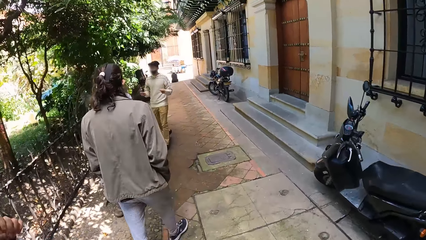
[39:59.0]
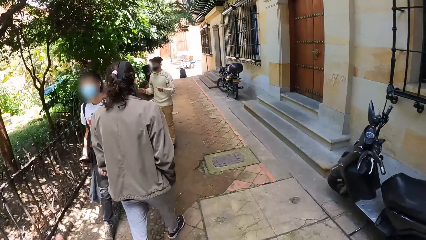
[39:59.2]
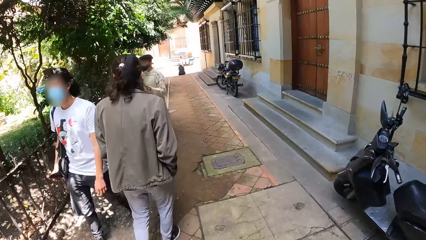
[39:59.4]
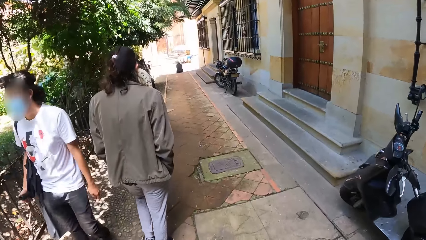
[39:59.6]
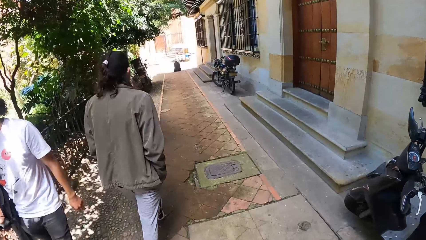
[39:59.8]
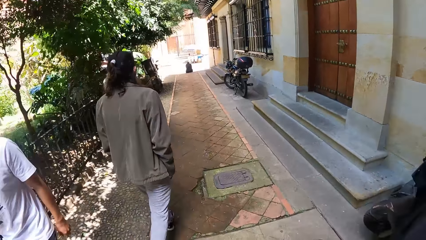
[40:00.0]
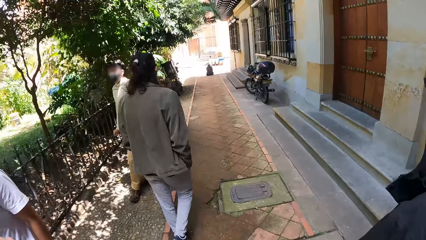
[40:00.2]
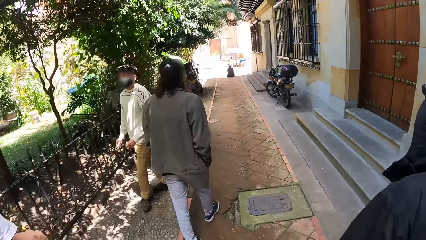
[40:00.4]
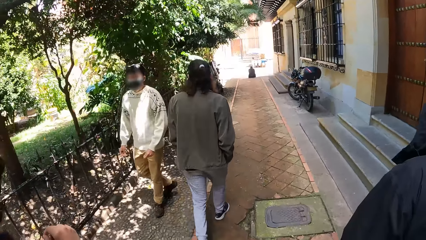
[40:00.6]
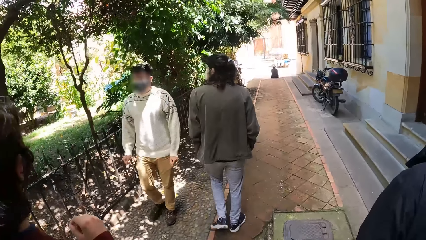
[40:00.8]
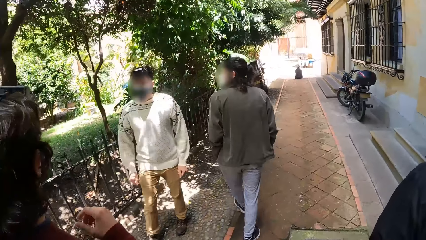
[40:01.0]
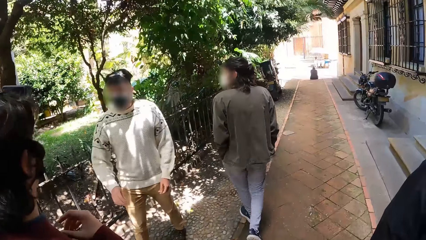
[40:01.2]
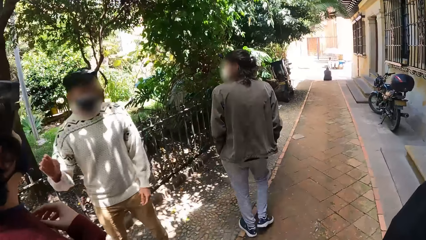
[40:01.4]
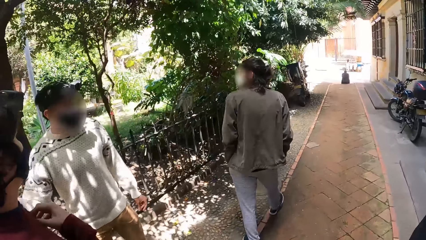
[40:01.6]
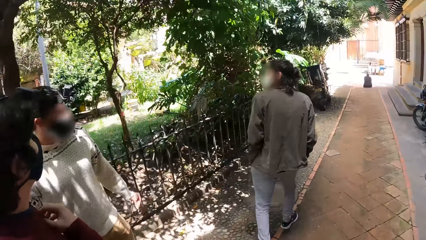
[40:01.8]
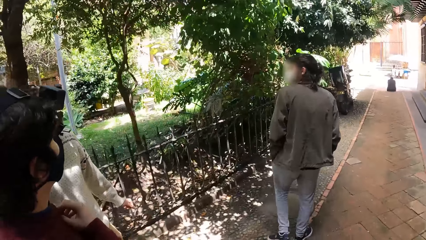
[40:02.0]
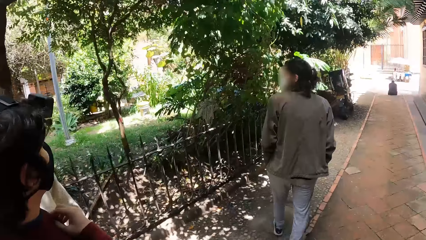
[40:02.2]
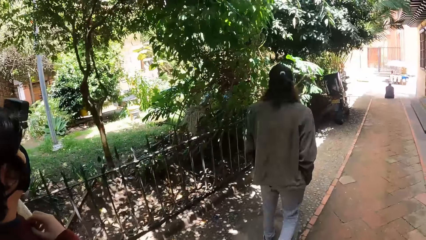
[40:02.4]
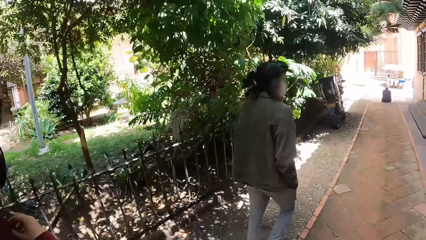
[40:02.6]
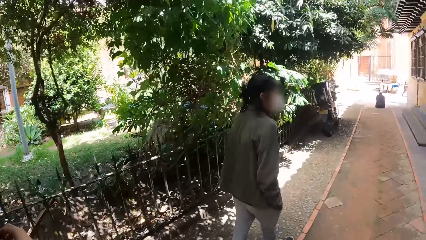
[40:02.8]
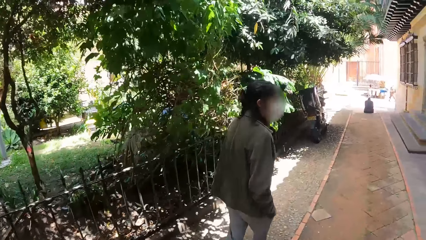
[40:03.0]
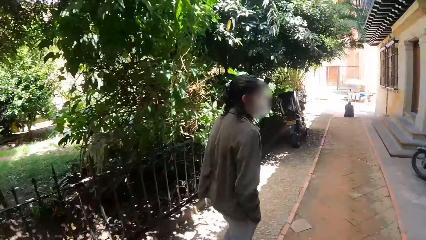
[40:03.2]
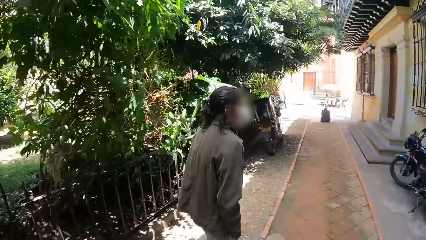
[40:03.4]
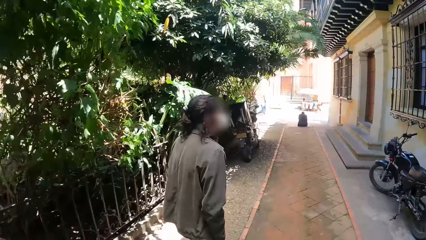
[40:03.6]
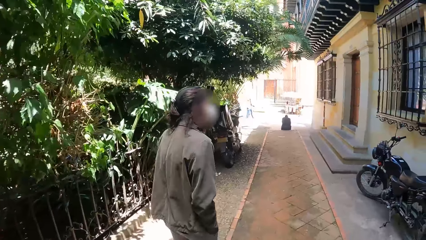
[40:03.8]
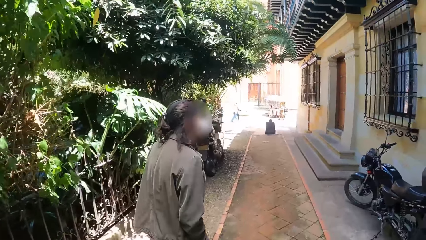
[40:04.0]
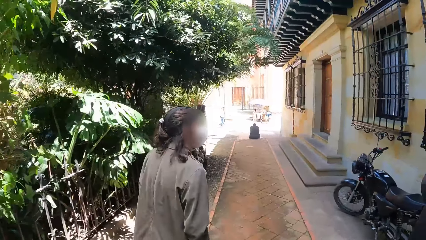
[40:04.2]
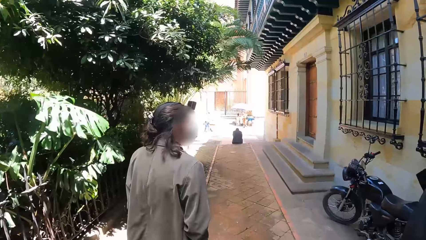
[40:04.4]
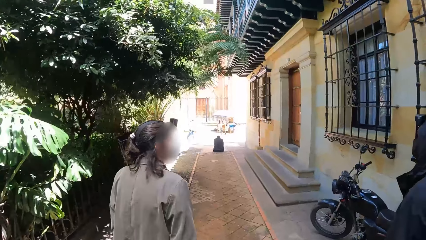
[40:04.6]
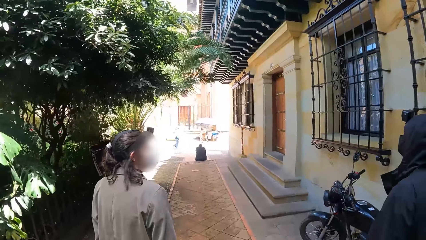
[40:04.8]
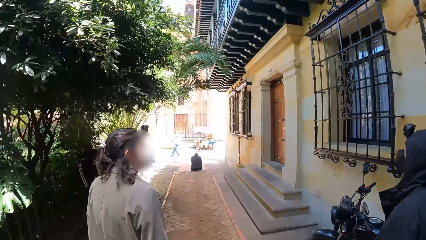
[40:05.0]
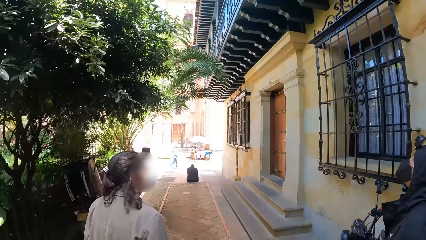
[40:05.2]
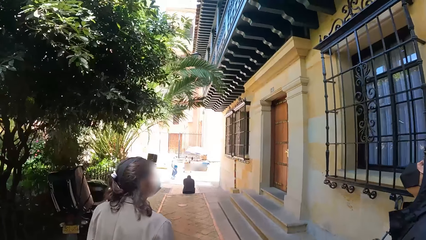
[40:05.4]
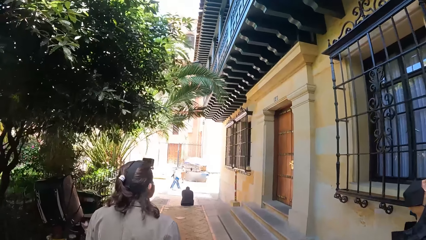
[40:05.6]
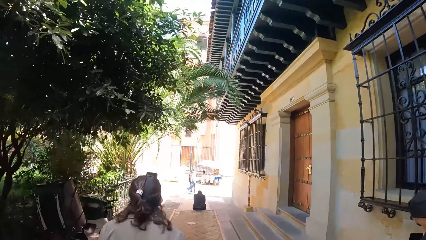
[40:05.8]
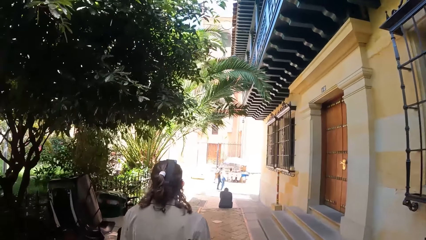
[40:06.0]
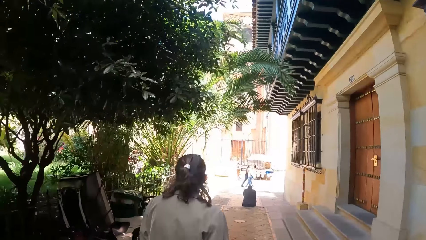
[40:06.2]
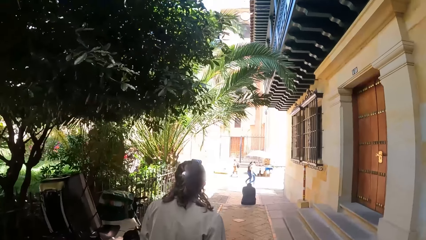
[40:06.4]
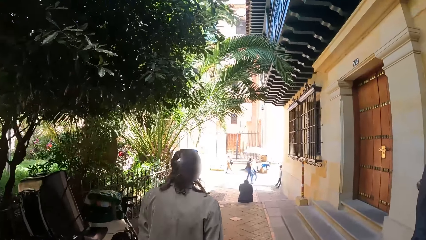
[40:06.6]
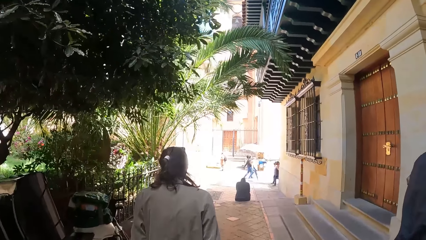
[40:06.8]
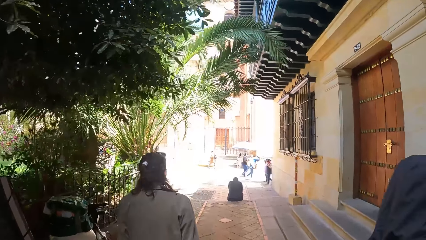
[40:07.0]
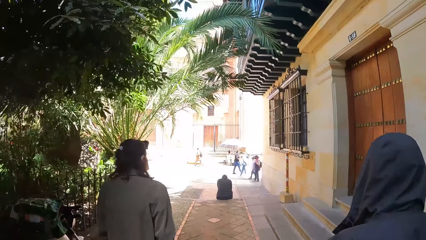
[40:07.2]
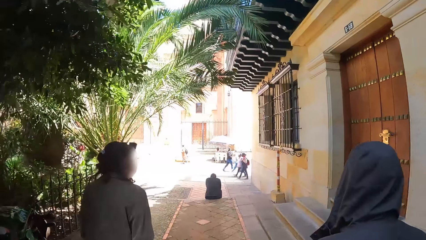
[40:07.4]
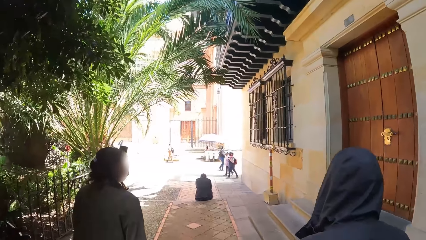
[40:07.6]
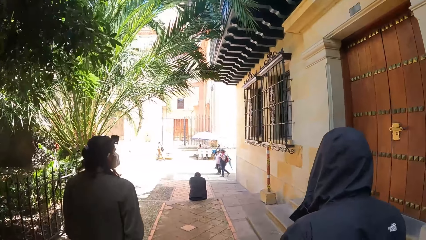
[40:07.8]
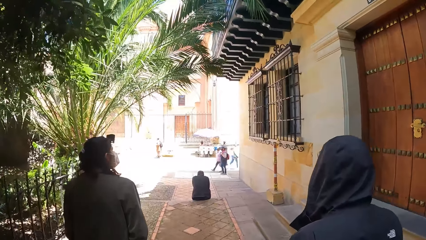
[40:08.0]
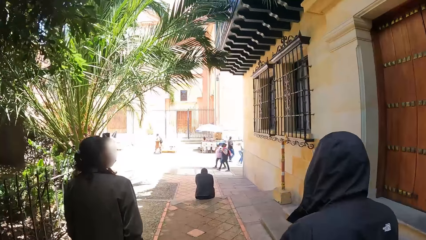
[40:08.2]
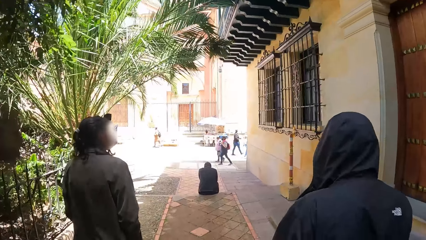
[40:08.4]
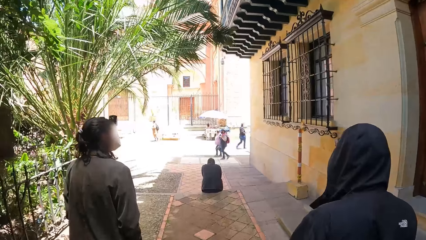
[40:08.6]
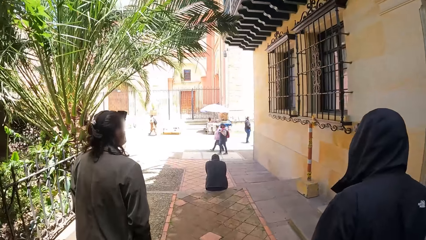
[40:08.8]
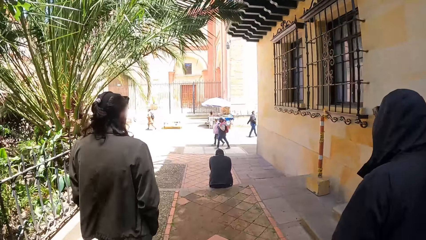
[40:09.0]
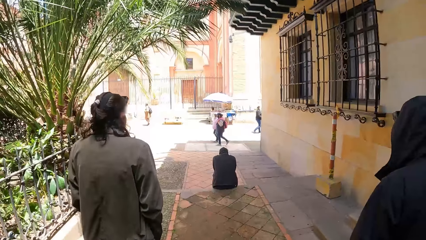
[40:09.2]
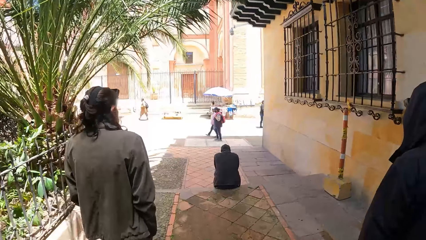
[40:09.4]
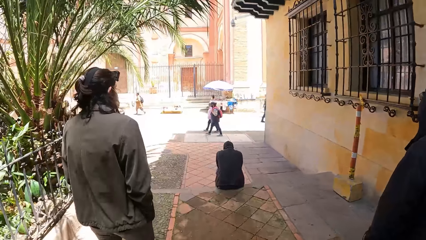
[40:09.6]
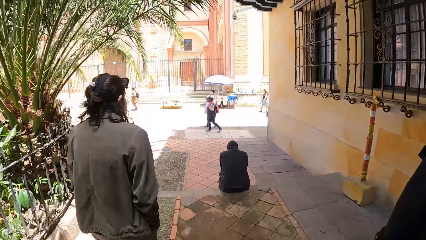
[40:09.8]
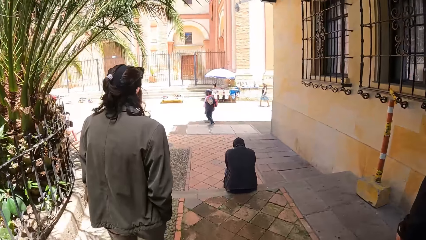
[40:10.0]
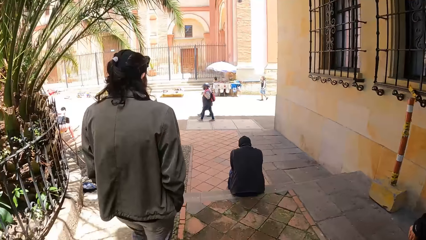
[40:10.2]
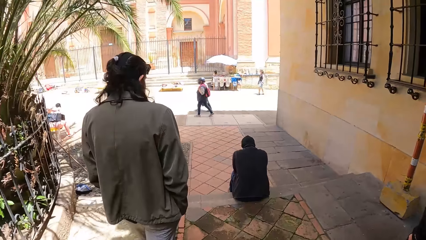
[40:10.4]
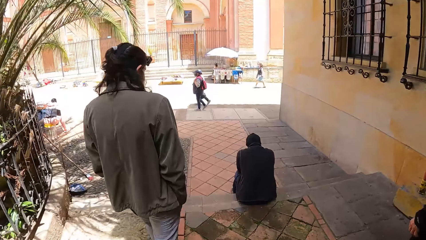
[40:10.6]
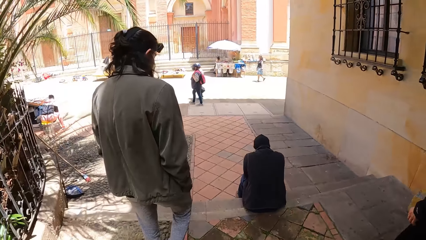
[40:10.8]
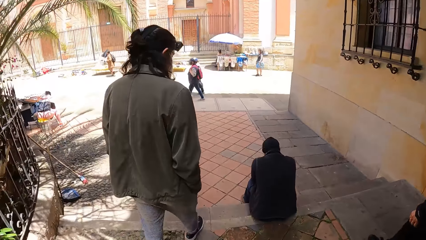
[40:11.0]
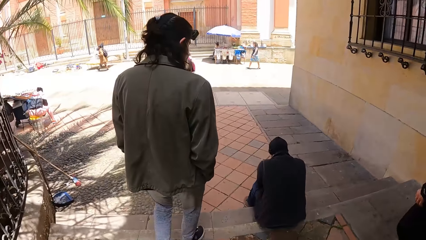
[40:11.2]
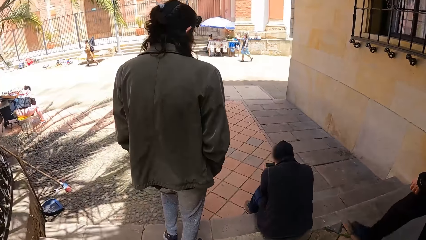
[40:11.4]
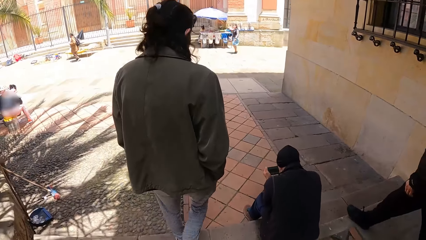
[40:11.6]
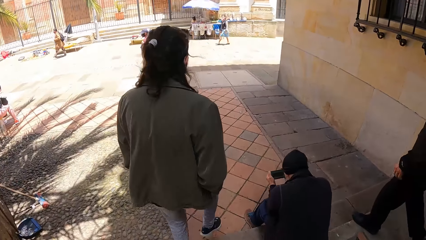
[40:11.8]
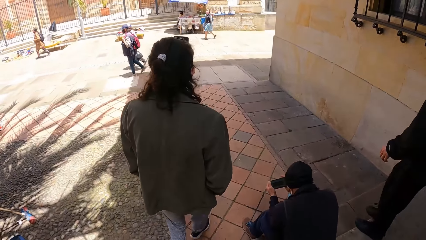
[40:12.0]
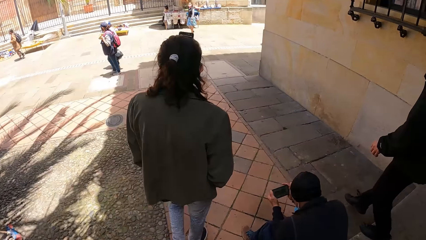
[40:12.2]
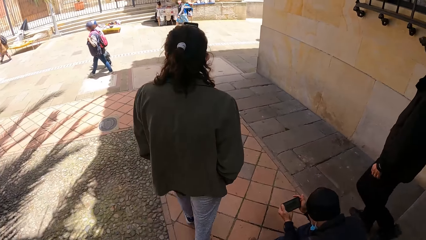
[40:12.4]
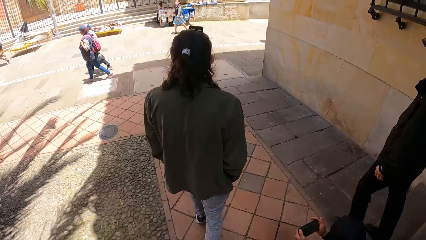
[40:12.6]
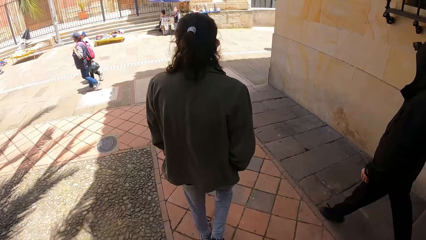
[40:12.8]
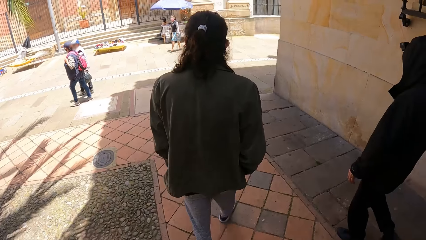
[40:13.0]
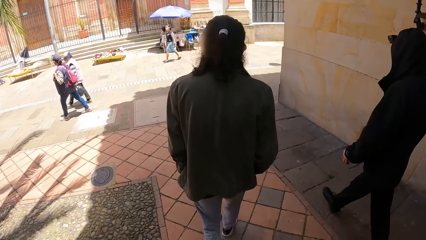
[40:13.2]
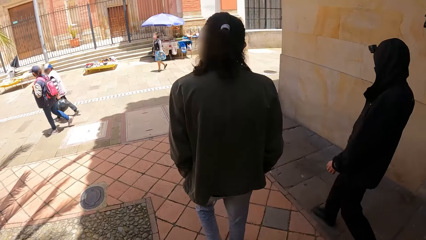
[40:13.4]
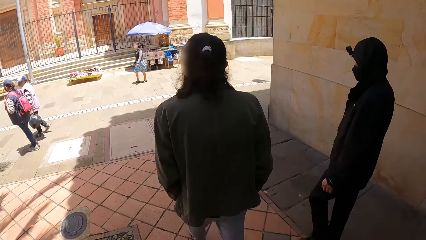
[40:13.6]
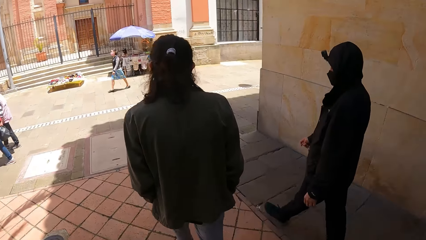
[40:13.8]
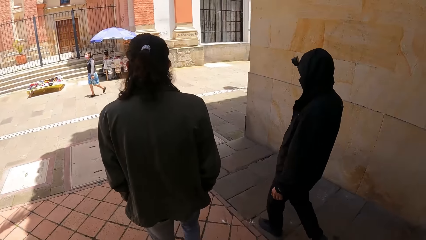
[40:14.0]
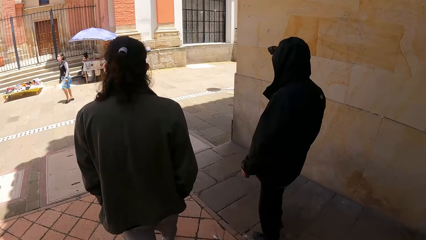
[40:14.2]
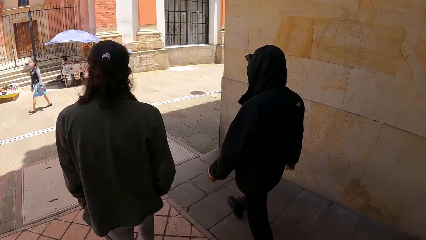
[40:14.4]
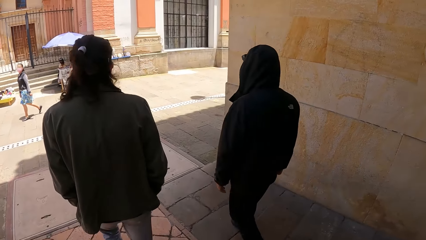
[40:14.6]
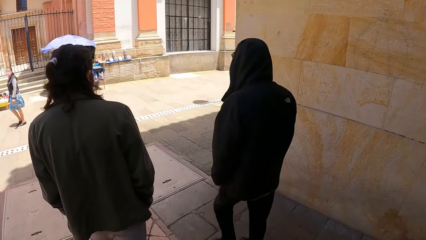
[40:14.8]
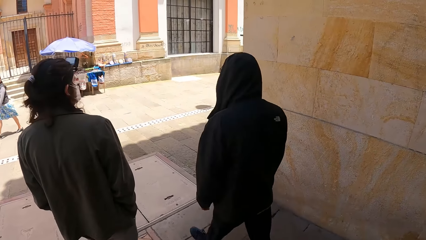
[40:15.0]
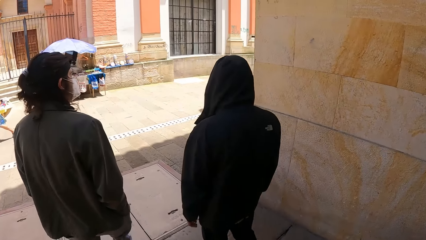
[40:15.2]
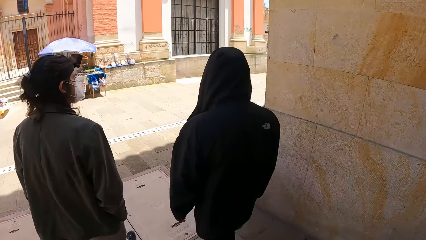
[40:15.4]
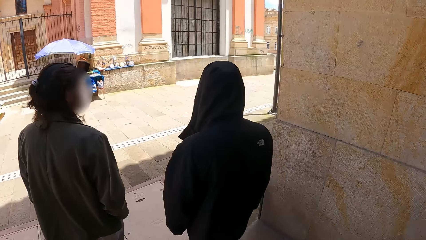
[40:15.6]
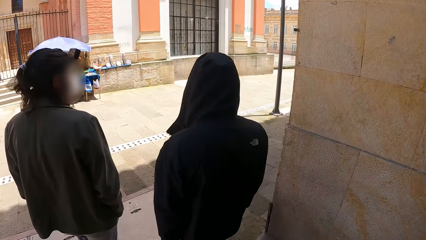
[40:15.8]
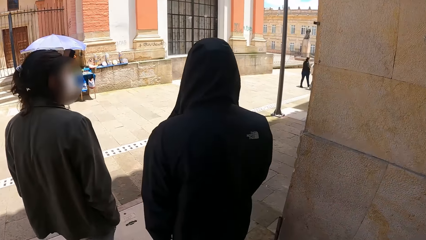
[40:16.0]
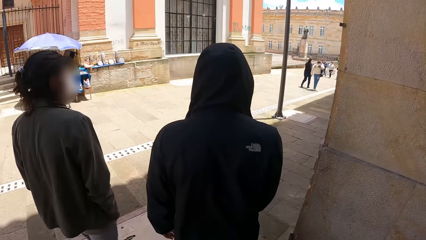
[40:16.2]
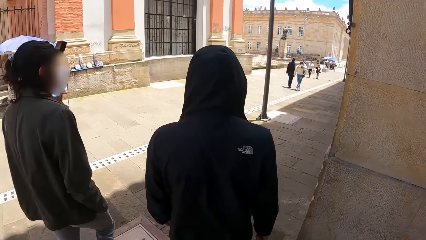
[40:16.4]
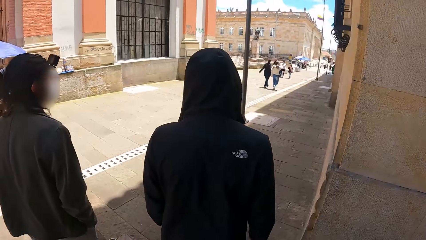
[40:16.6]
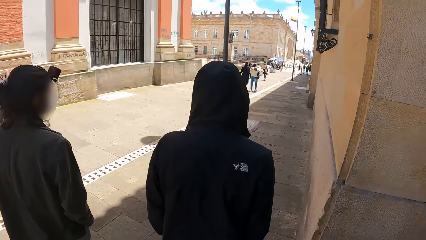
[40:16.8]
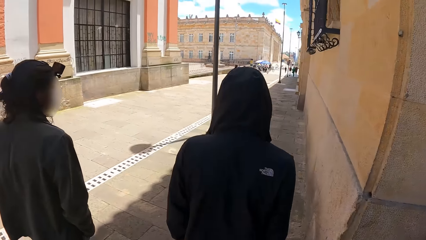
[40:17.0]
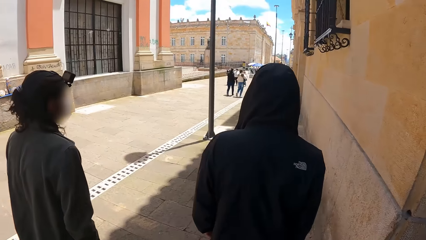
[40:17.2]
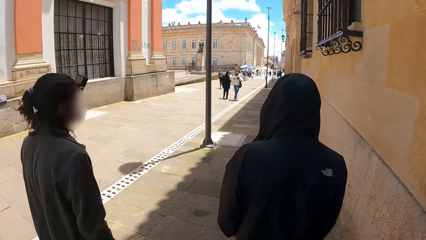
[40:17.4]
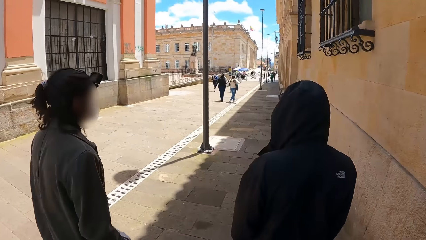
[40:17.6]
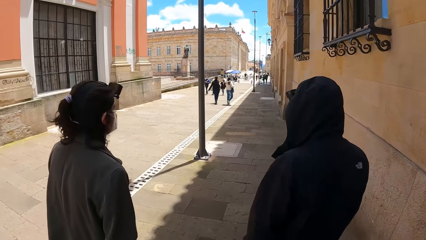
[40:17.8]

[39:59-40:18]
A man interacts with another man. Another man walks down a staircase. Another man walks down the staircase. The camera wearer walks down the staircase and walks past a group of people on a road.
